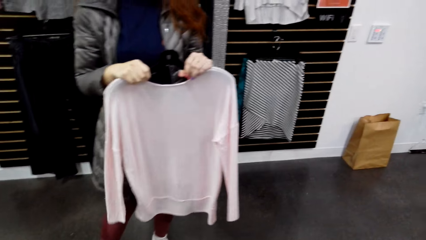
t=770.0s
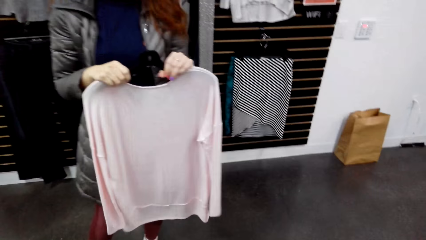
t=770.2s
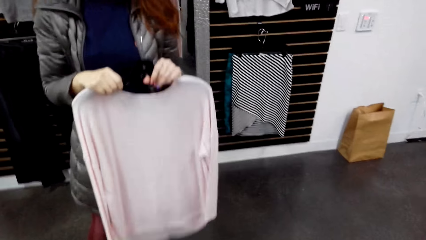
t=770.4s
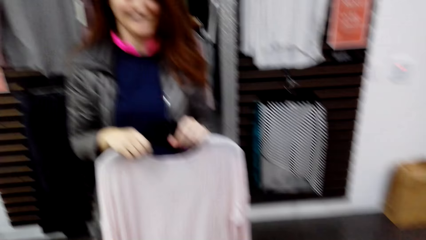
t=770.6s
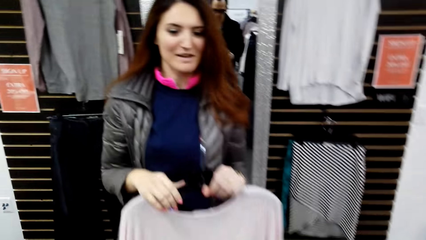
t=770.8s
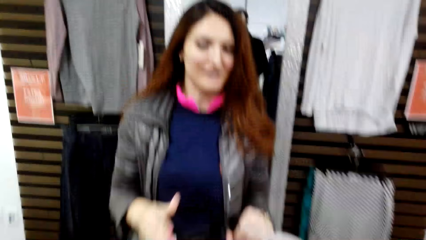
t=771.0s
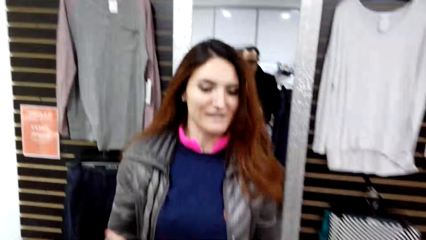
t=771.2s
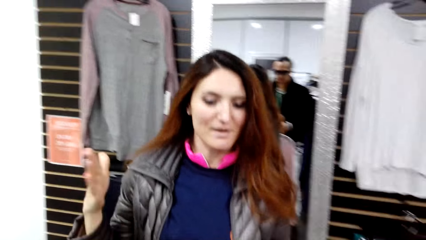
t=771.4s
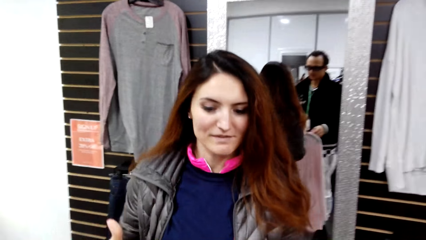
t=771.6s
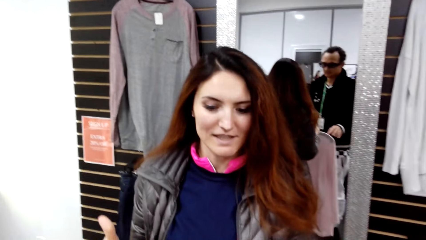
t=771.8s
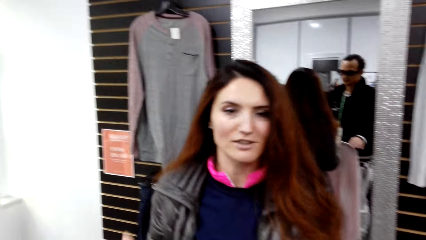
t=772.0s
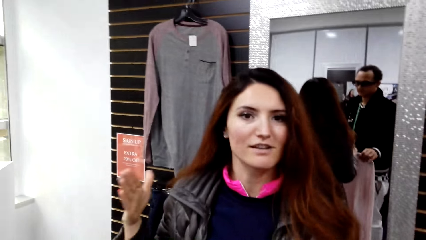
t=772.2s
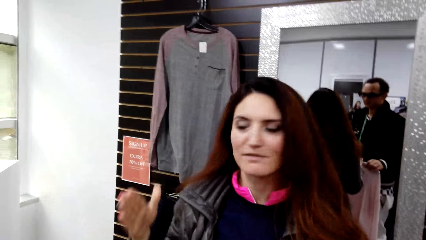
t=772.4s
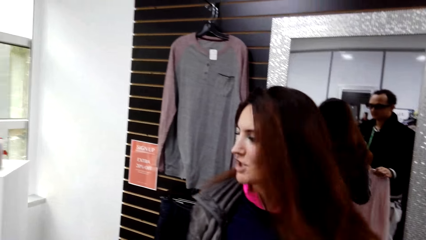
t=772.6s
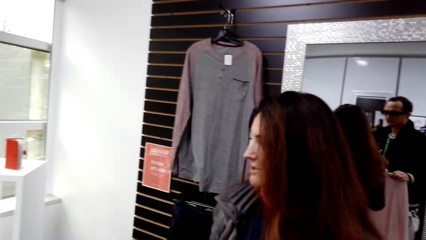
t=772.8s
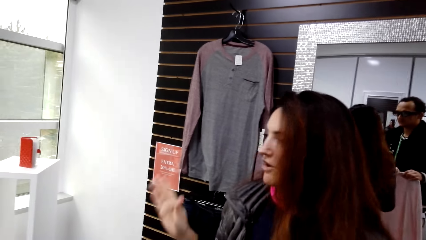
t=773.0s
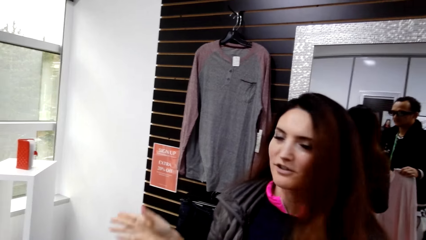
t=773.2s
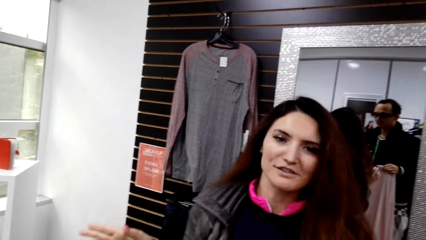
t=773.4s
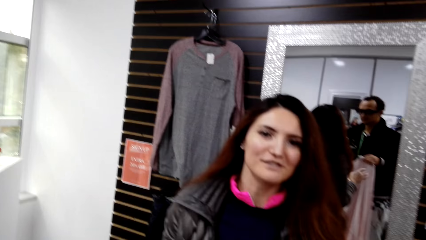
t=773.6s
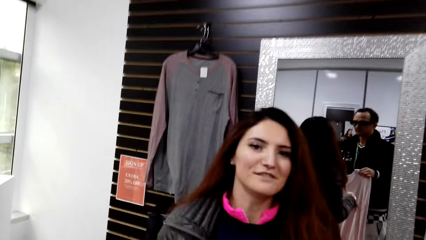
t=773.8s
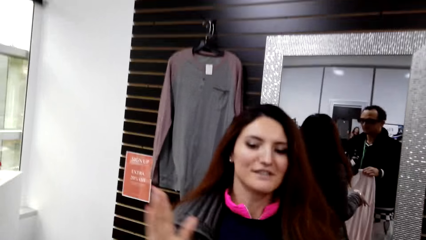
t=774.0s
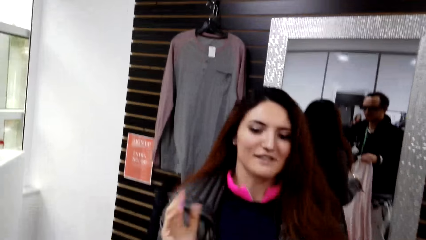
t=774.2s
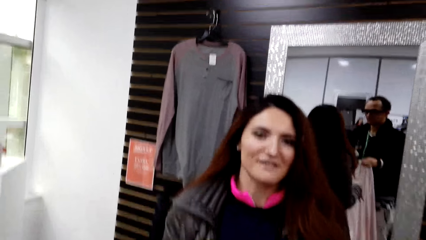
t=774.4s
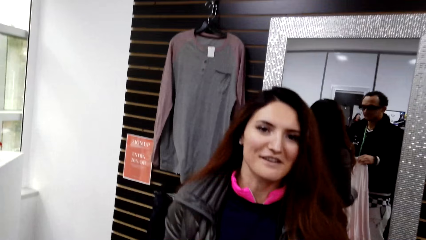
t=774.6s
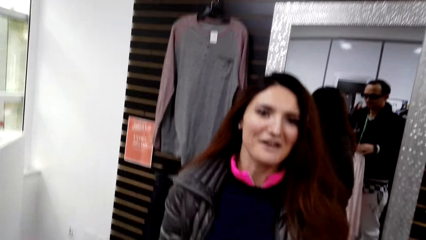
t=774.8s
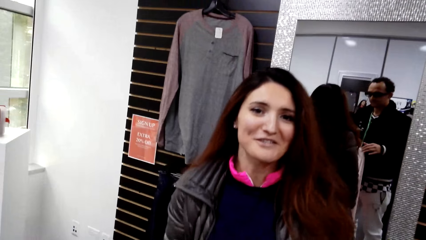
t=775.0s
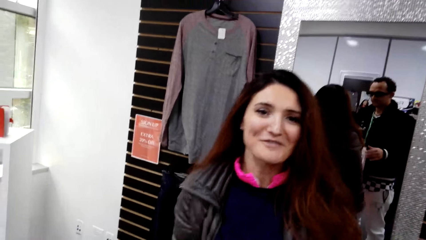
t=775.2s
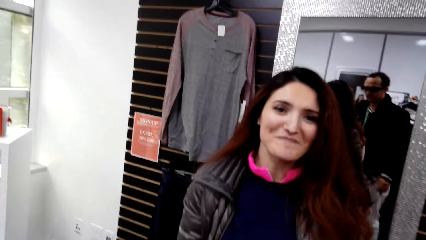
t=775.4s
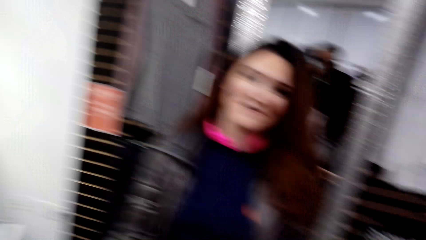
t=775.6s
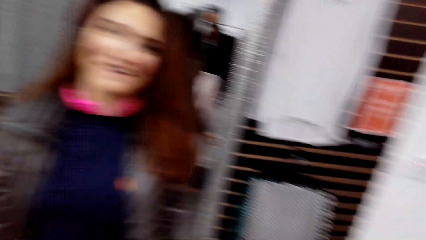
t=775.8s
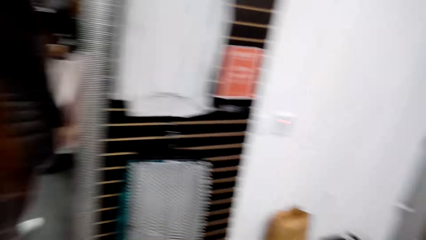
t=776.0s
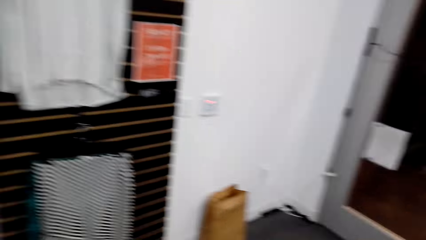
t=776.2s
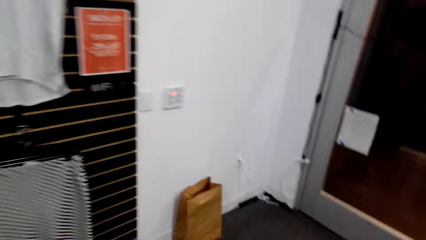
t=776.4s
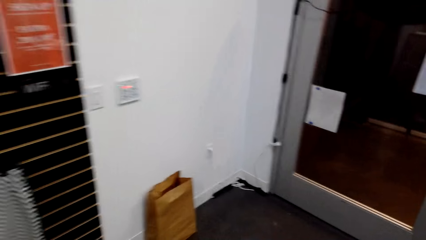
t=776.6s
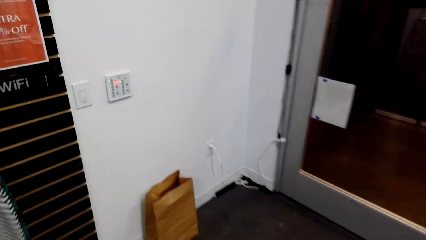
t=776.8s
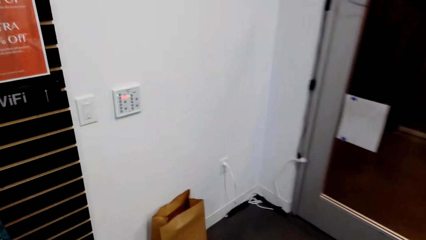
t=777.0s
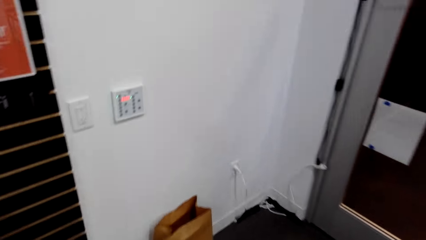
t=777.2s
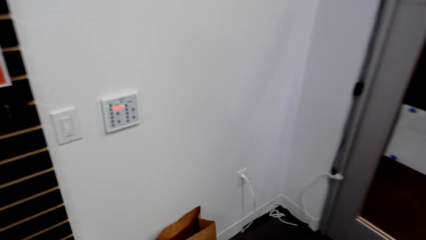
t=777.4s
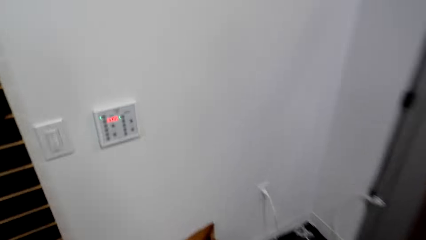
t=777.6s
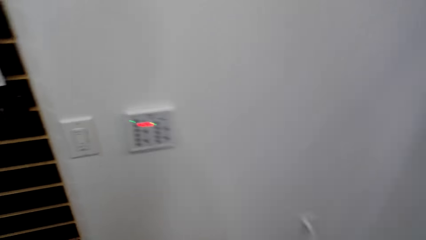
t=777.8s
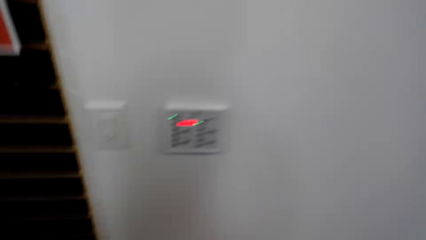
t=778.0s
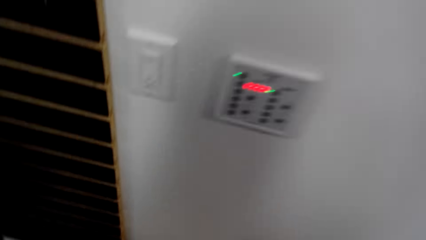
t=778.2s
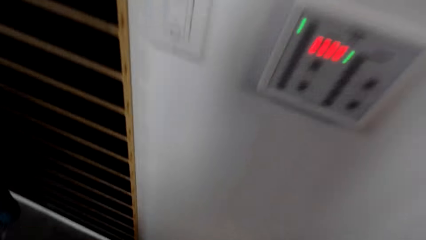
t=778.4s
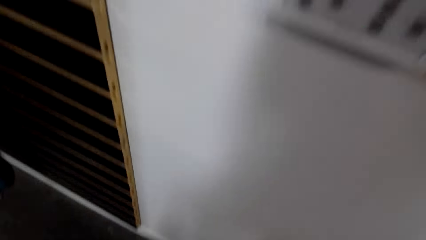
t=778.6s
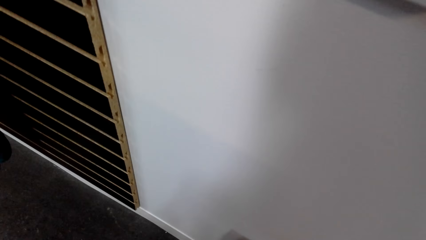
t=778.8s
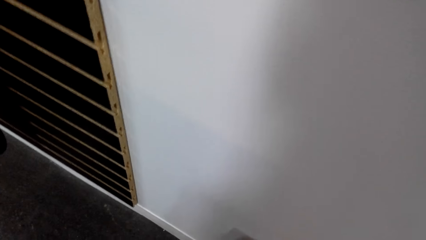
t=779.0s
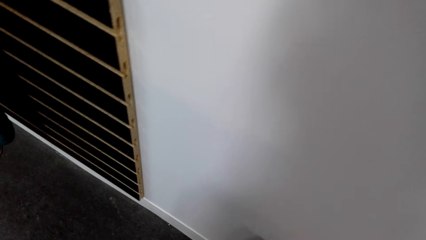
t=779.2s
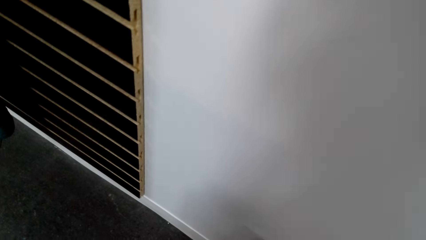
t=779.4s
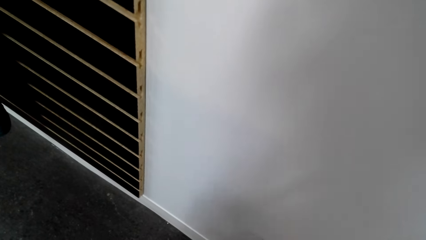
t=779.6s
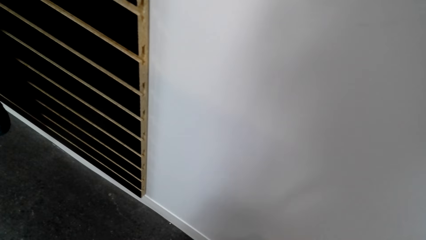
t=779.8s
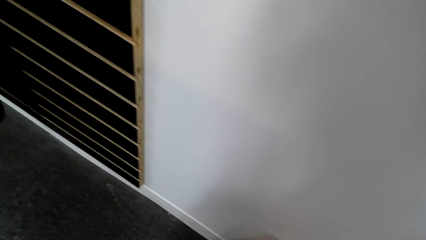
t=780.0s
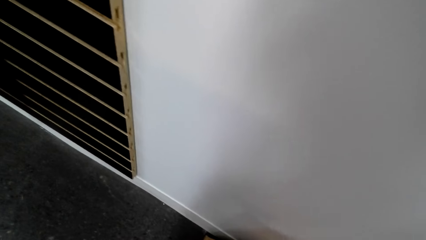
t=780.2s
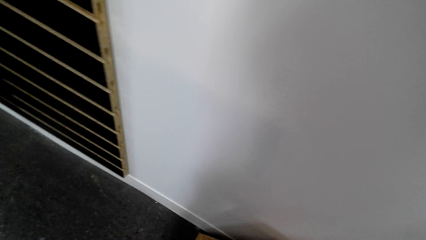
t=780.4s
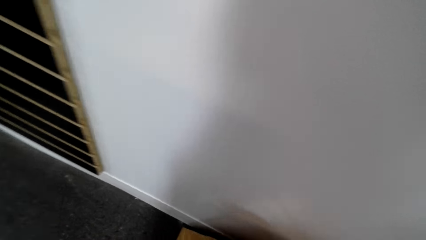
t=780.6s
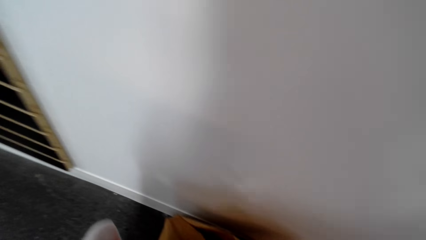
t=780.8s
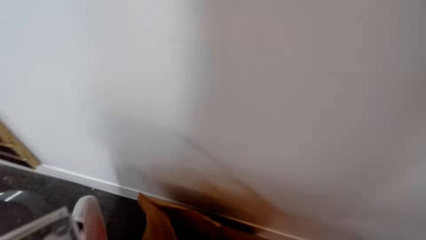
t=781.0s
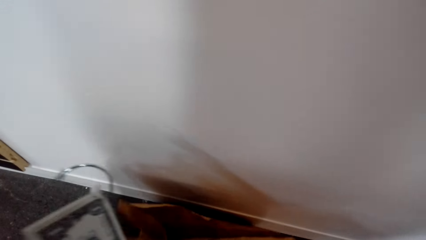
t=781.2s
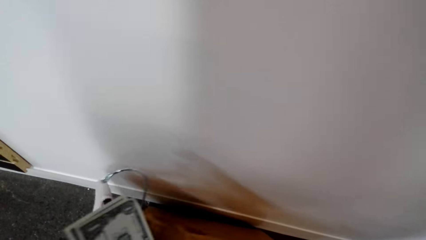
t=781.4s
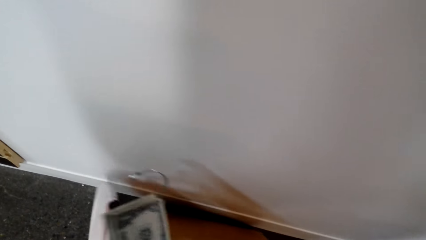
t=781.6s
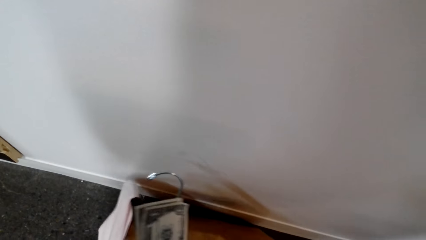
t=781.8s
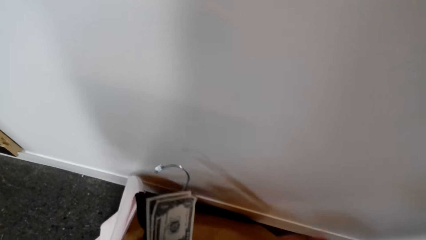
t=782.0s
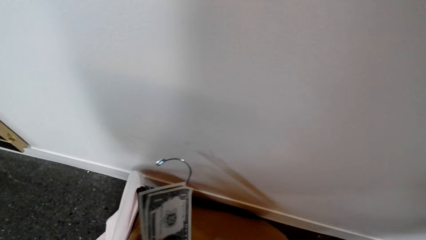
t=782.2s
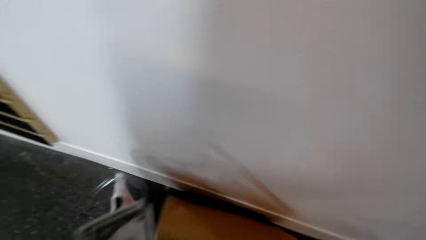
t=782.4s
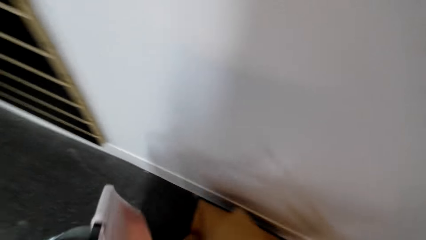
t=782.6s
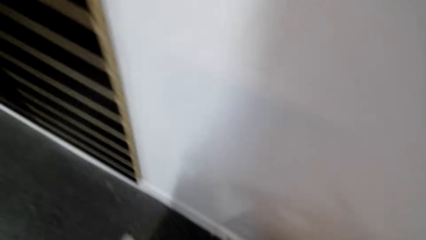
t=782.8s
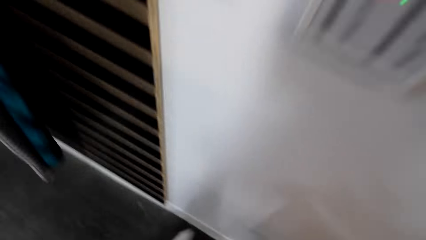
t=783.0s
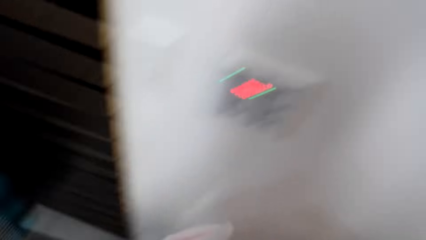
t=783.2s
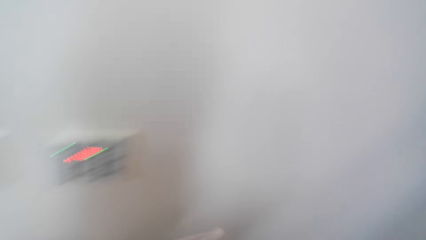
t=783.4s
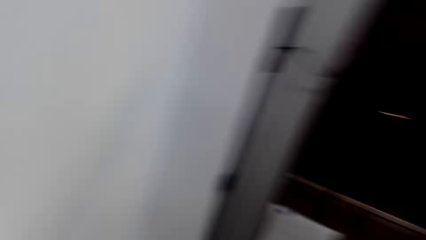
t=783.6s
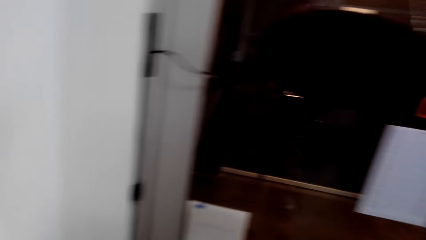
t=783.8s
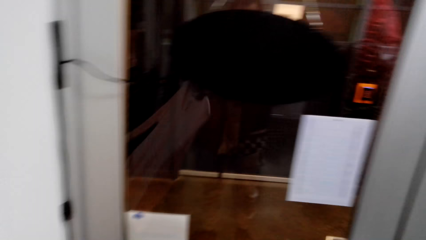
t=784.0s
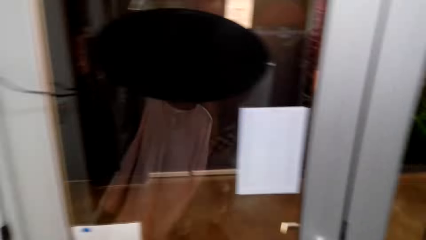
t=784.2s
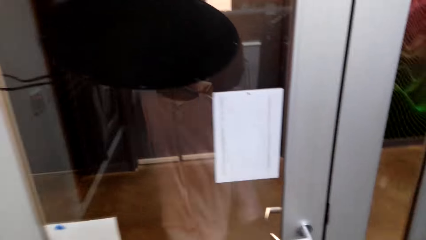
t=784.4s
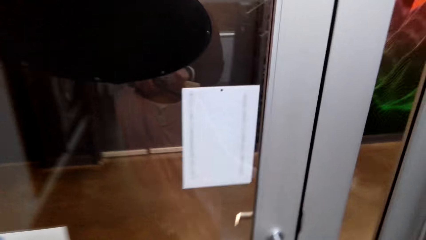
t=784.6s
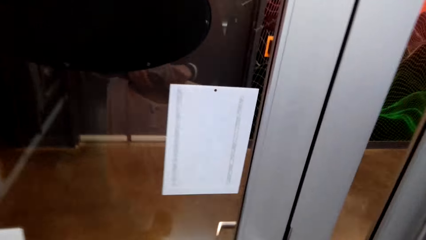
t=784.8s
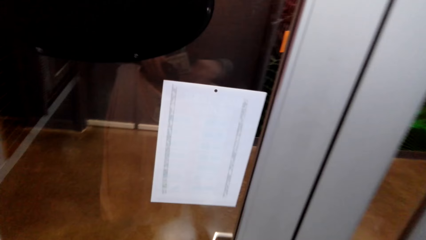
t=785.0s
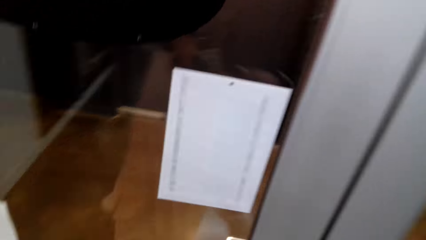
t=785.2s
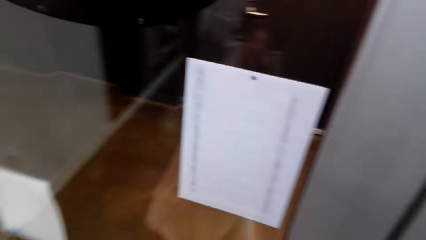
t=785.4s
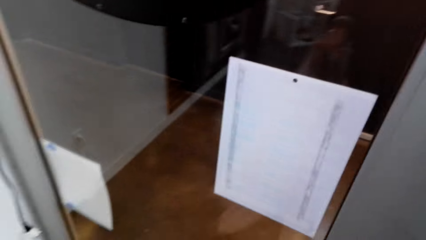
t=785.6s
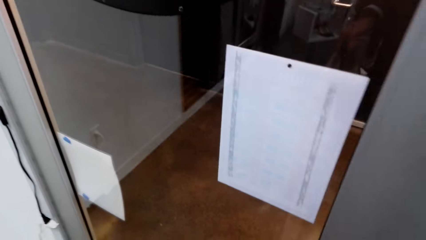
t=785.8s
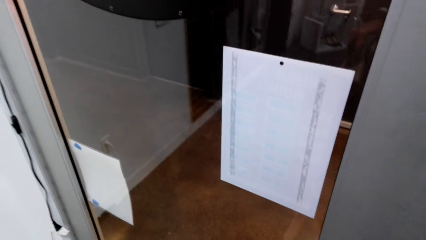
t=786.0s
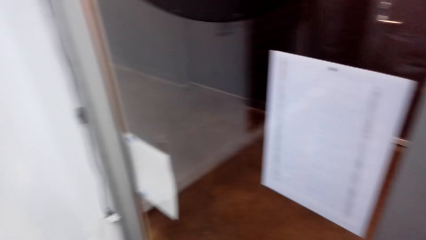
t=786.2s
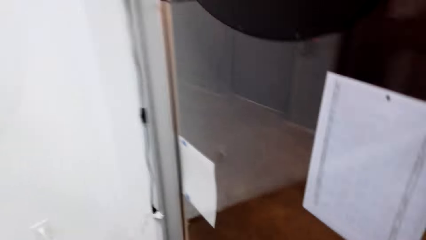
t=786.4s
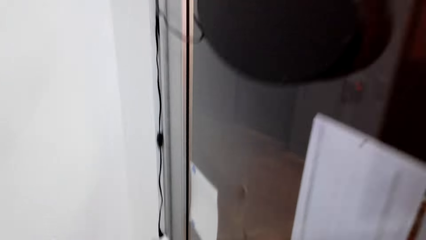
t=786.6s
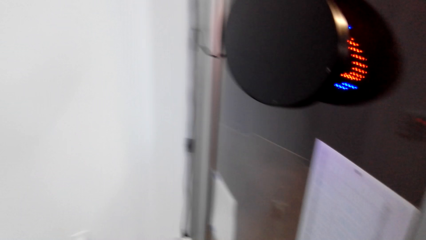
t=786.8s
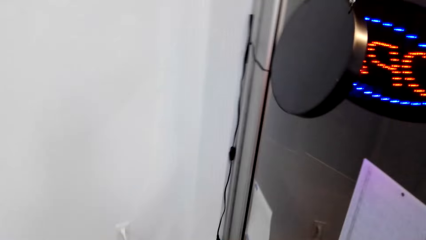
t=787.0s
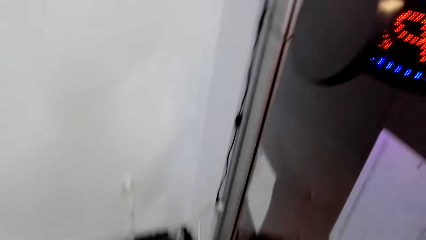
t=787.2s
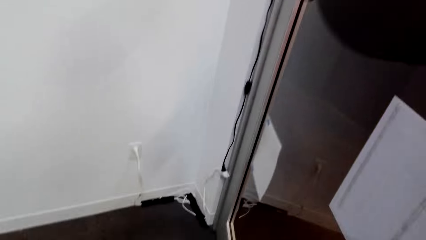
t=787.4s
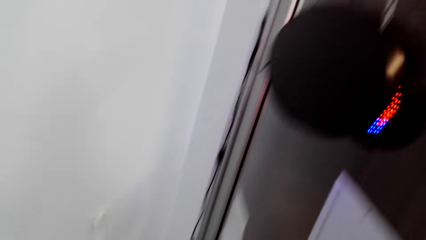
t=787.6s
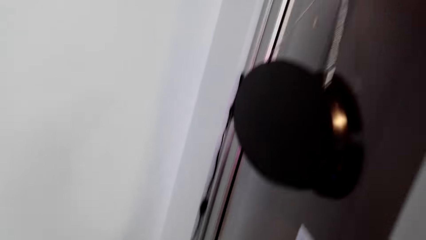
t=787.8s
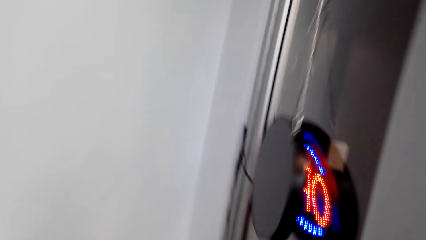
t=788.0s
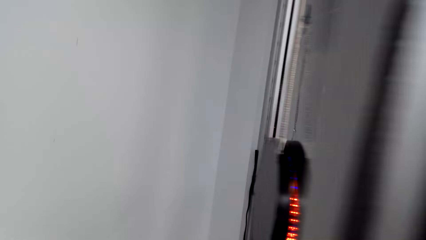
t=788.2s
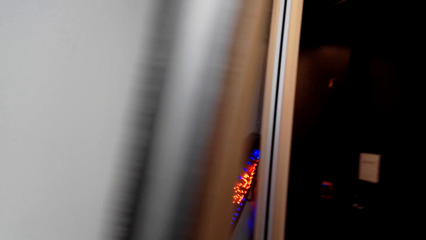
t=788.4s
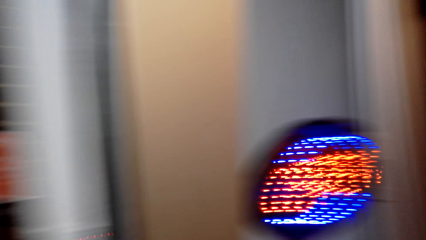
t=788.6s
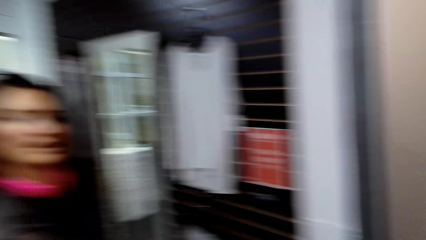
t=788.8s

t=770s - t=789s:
The camera wearer converses. A woman converses. The camera wearer picks the packet on the floor. They walk towards the door and open the door.
